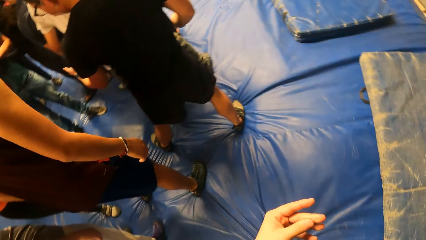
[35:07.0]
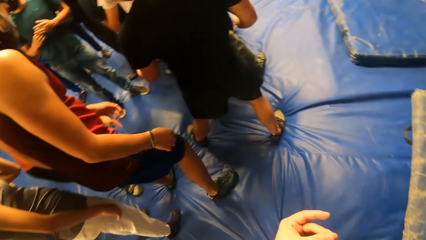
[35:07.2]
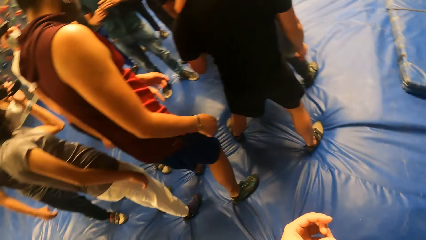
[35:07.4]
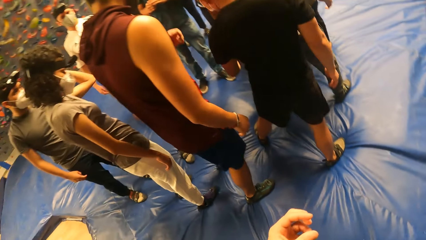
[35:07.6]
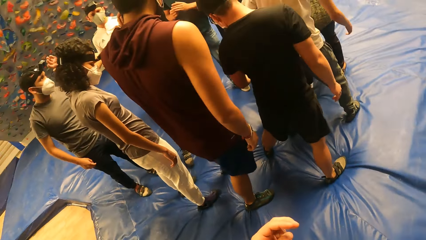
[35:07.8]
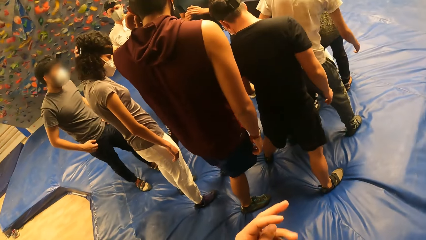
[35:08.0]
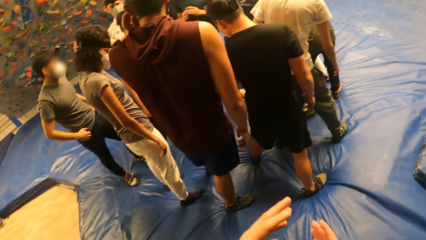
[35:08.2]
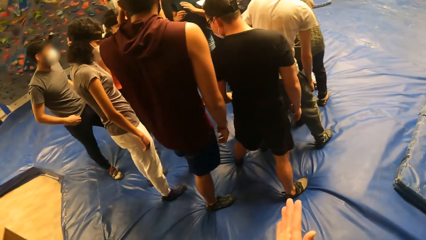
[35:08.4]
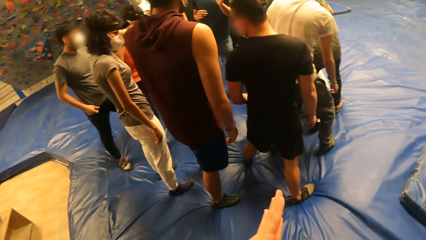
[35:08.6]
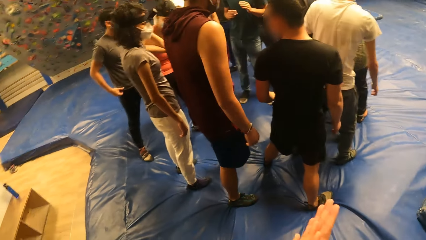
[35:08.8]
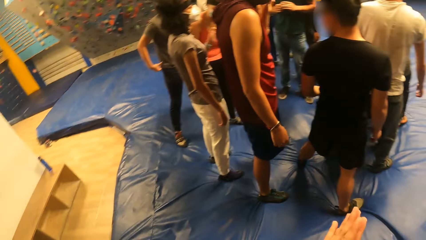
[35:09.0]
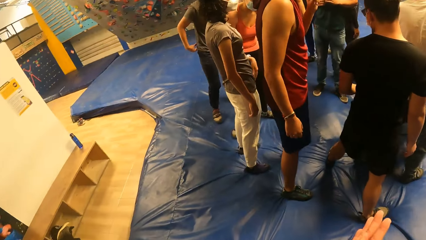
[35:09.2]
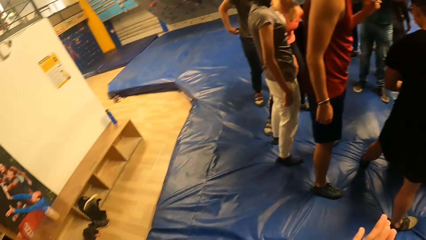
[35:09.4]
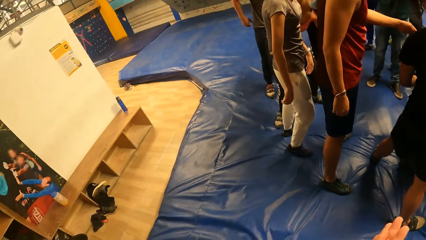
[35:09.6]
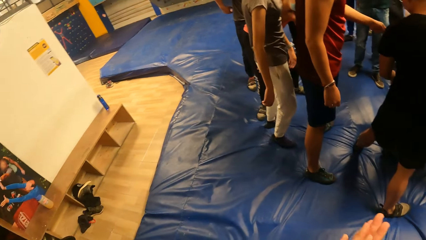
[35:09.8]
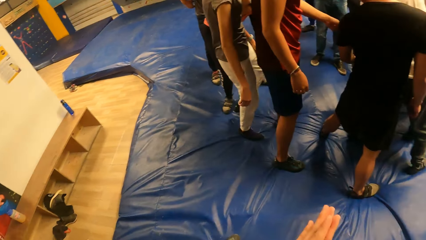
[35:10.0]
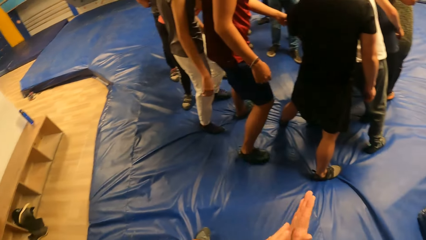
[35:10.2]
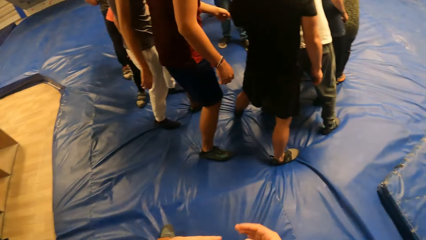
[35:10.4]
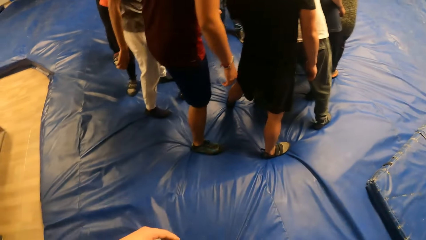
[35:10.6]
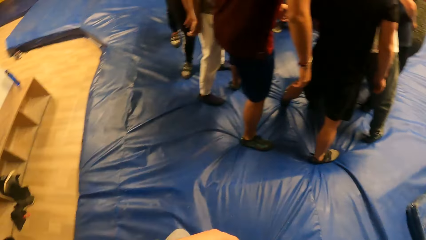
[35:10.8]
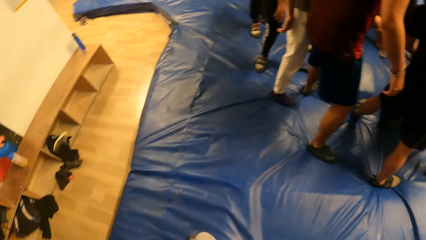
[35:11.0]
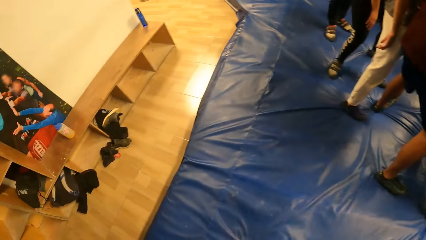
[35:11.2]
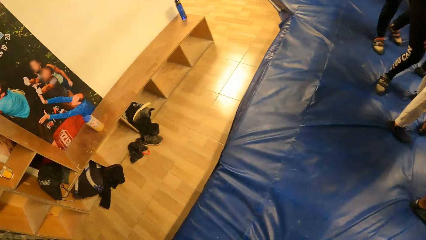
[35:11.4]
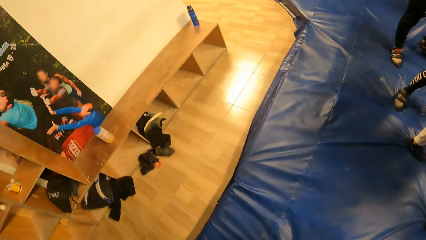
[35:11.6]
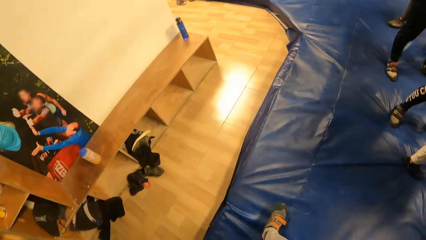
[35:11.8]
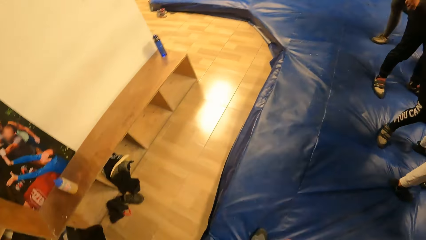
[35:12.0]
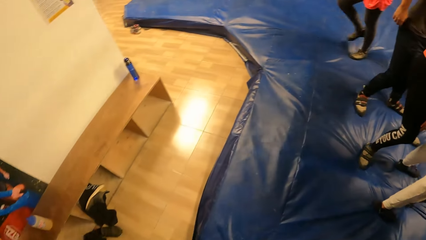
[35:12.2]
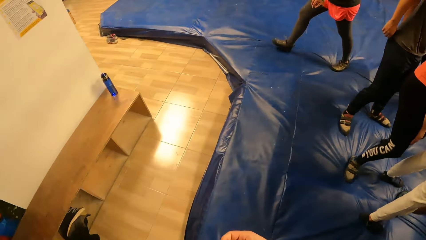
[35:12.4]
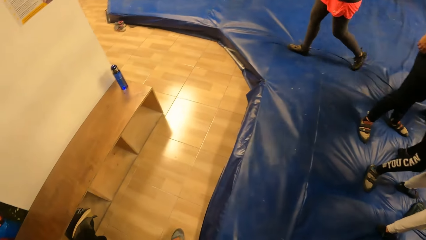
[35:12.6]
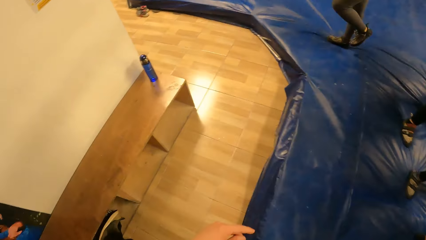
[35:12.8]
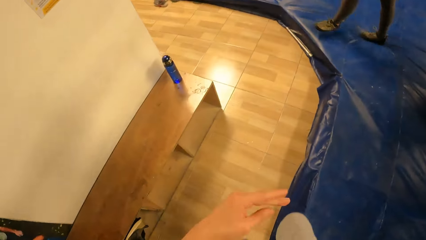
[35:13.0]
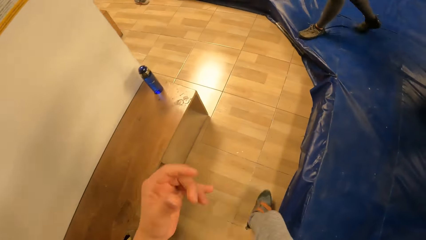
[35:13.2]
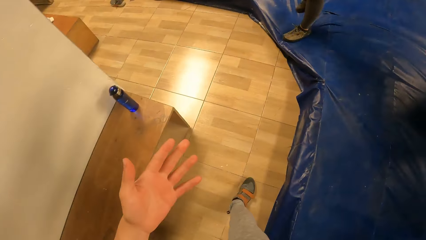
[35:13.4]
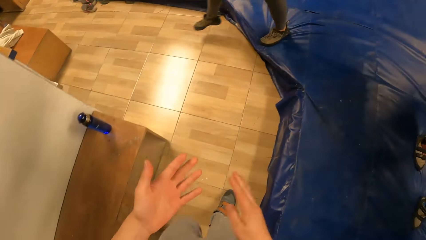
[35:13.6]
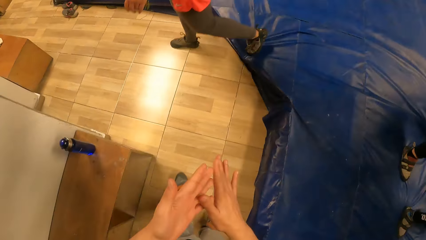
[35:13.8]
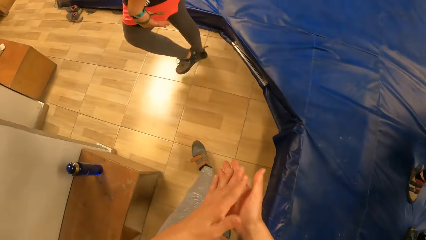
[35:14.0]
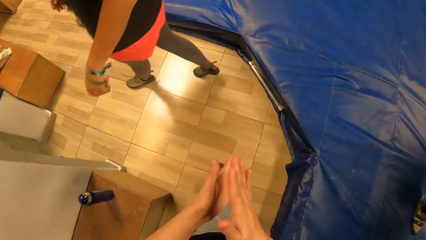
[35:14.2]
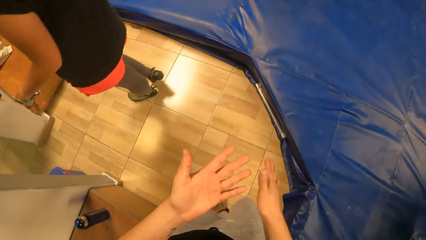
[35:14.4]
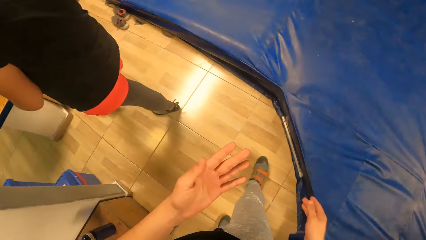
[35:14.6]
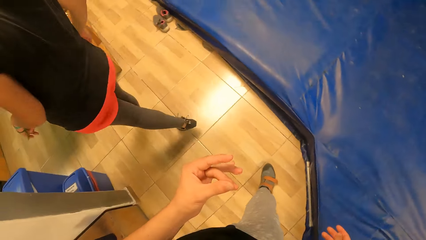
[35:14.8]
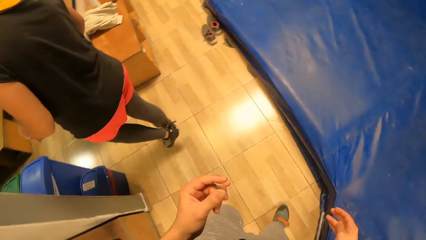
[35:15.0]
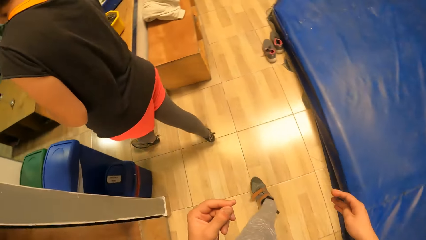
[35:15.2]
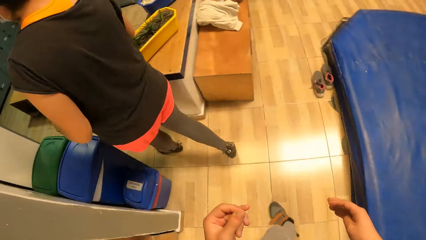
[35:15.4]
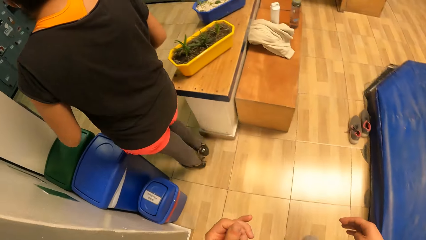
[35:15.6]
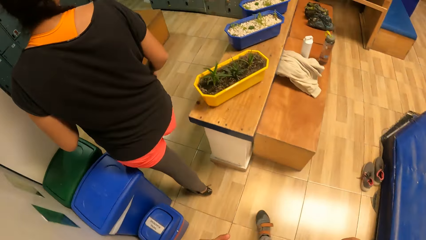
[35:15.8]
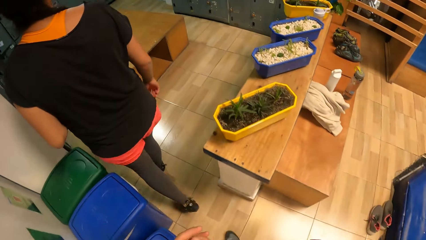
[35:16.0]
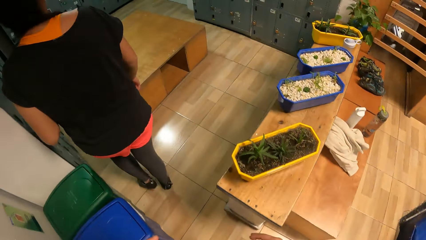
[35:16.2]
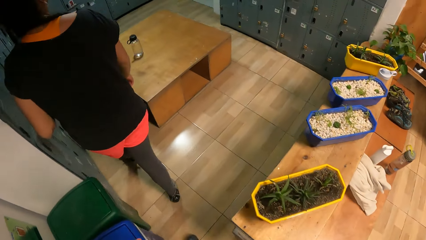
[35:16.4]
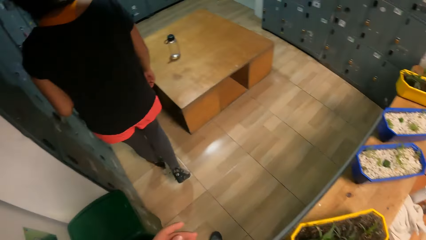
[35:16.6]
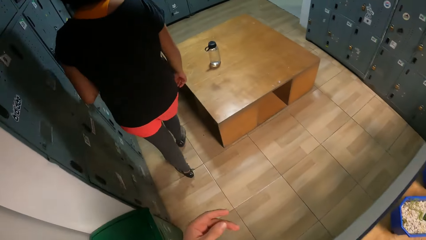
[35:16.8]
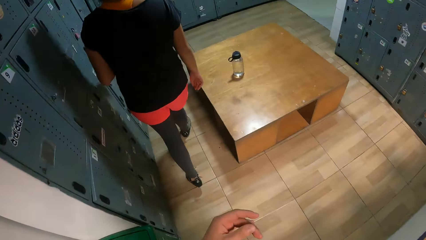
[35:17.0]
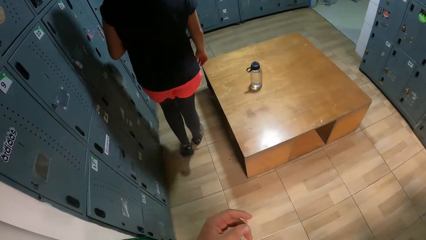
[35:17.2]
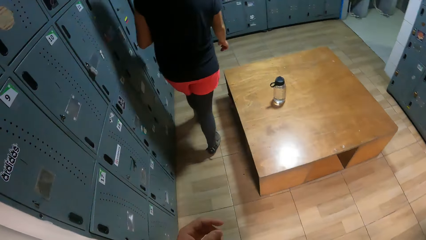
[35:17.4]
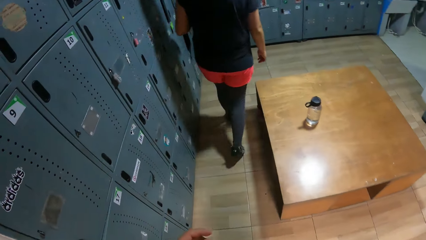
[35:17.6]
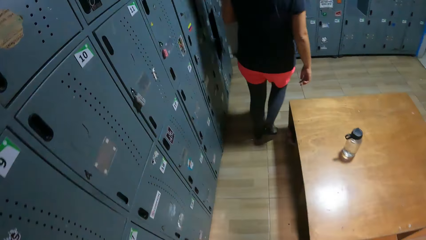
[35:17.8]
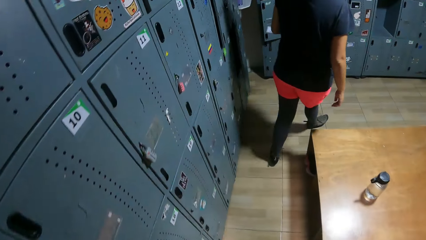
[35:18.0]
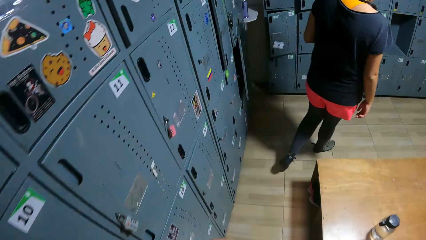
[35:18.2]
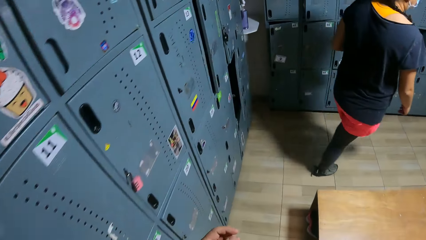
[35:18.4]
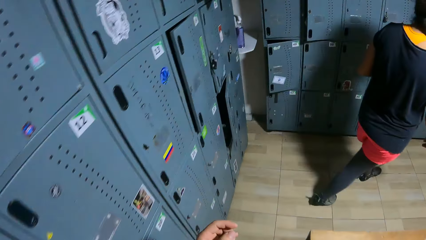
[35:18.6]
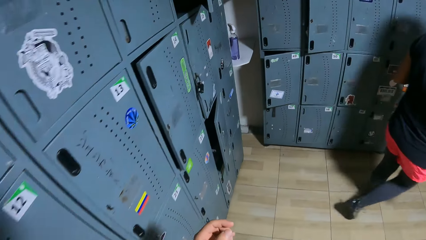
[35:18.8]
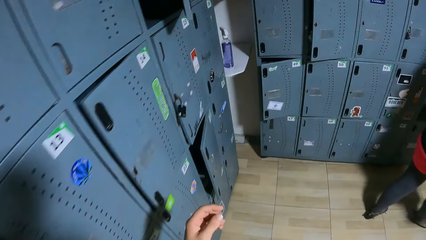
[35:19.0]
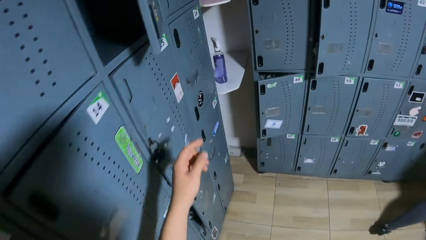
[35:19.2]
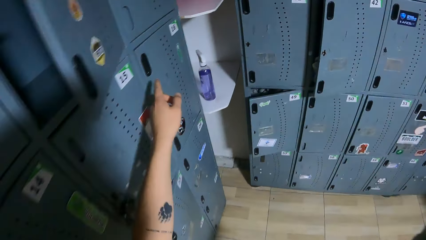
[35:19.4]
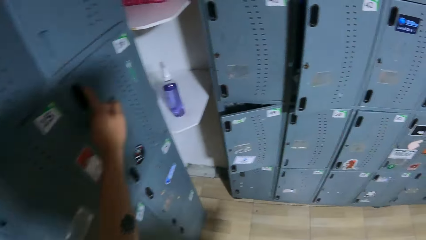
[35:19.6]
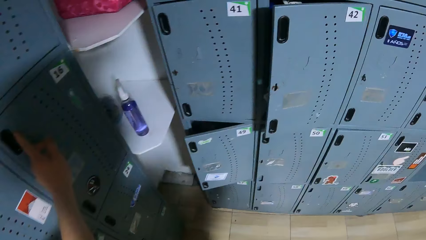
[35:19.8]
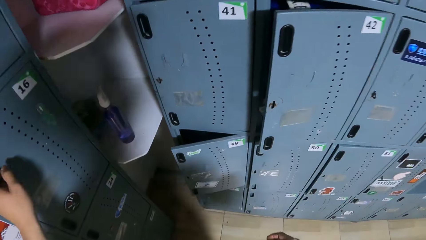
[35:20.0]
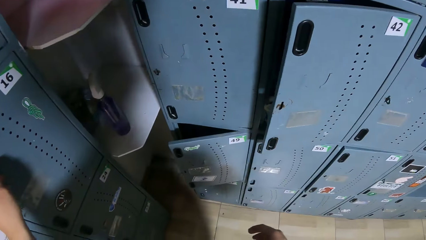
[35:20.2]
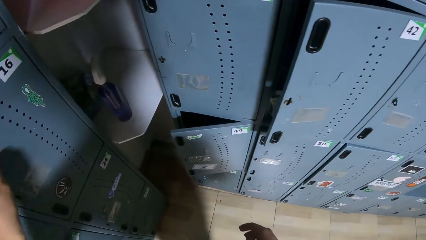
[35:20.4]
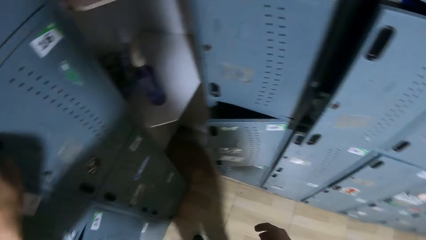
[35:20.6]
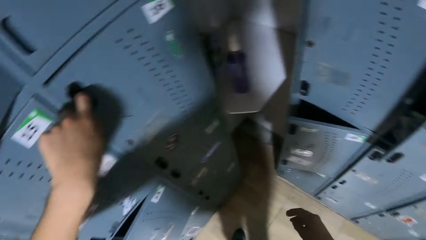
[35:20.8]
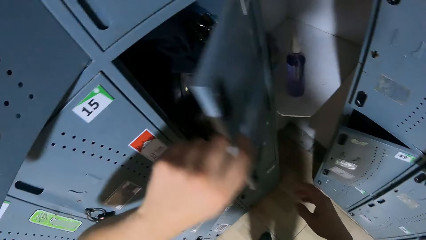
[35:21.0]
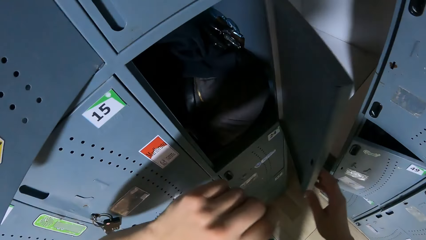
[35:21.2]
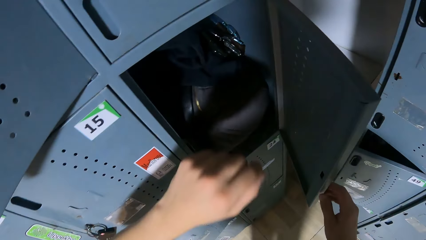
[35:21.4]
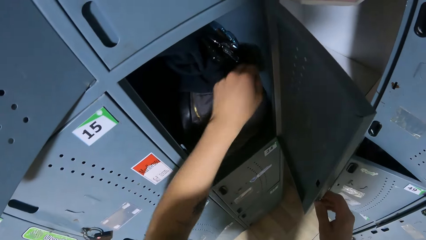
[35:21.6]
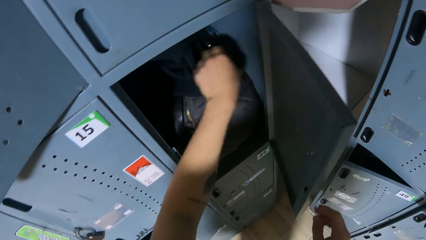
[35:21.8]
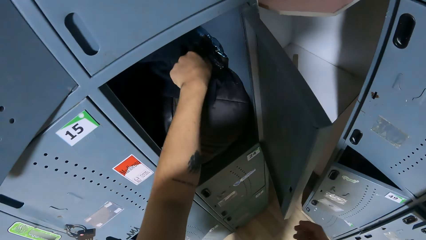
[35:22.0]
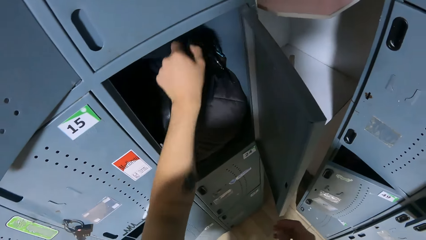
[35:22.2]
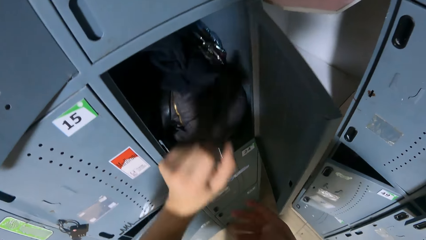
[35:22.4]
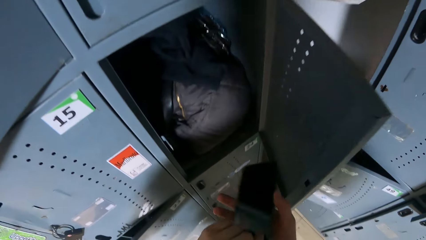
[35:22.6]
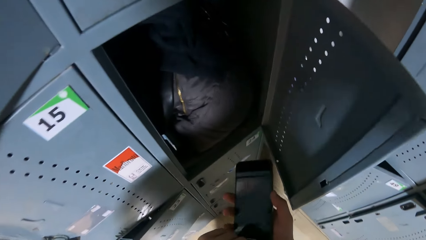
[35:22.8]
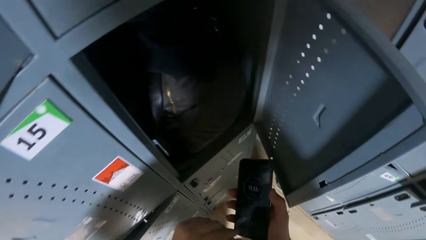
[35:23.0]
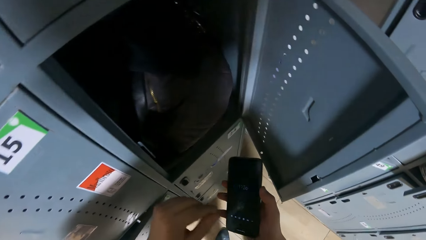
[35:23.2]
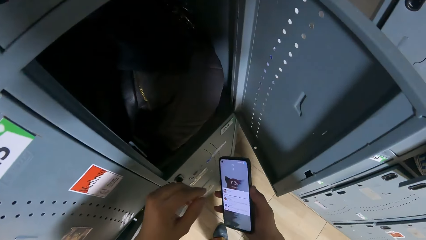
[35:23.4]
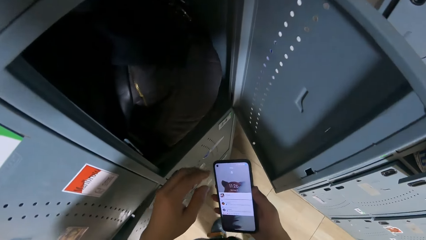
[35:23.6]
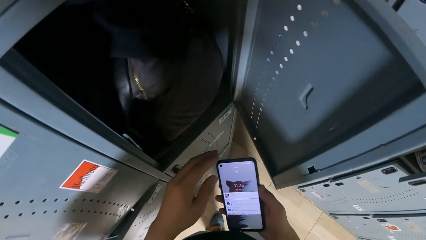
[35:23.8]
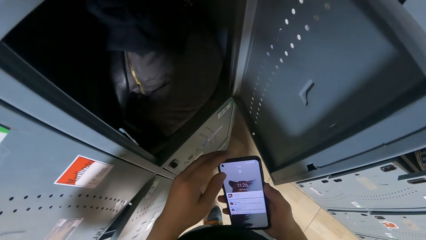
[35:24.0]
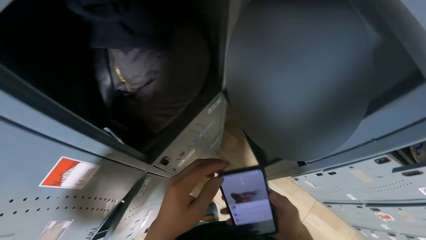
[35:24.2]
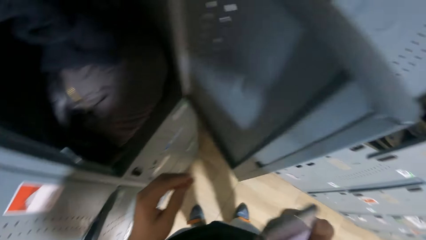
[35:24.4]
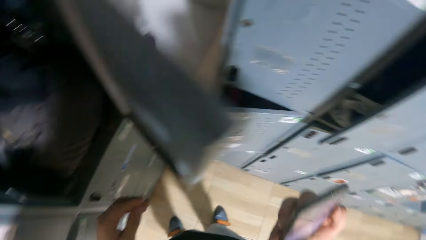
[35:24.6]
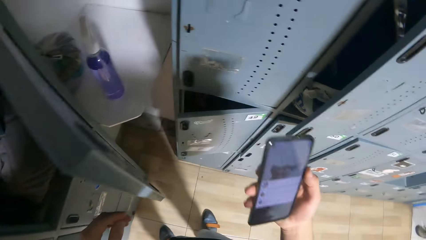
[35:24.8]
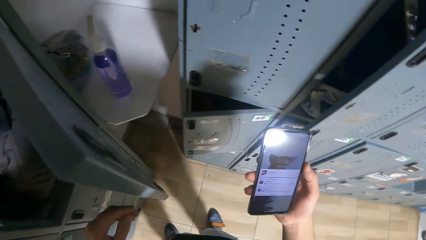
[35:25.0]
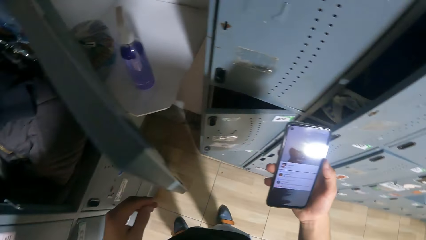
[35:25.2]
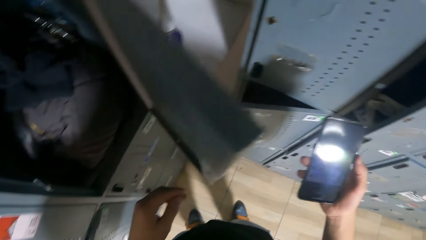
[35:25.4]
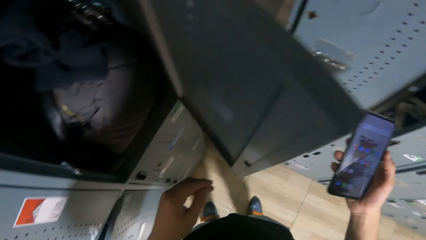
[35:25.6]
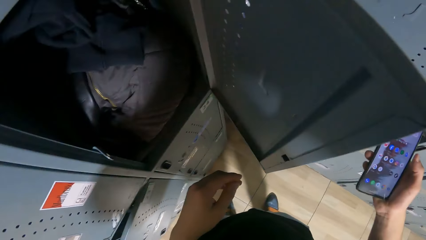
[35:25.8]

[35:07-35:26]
The camera wearer rubs her hands. She walks along the bouncing castle. She rubs her hands. She walks towards the cabinets. She holds the cupboard with her left hand. She opens the cupboard with her left hand. She picks the mobile phone from the cupboard with her left hand. She unlocks her phone. She holds the mobile phone with both hands. She turns on the mobile phone with her right hand.
